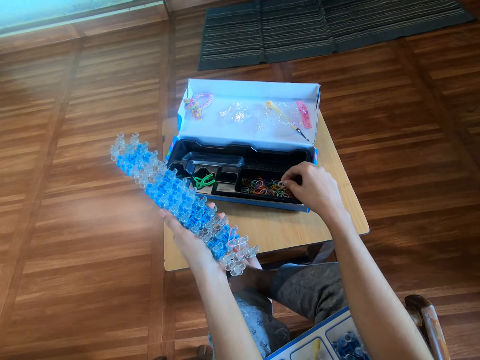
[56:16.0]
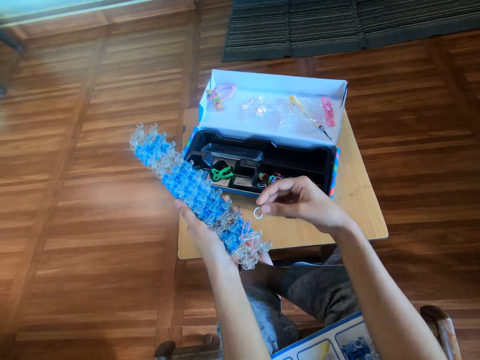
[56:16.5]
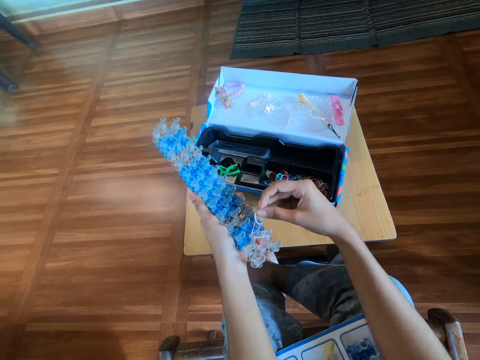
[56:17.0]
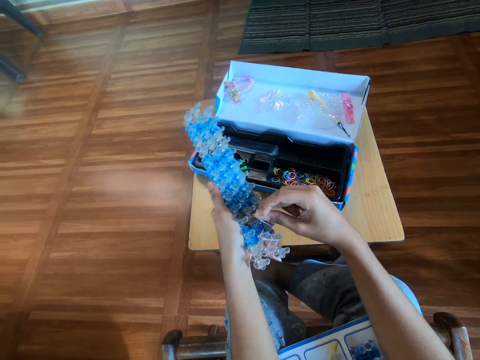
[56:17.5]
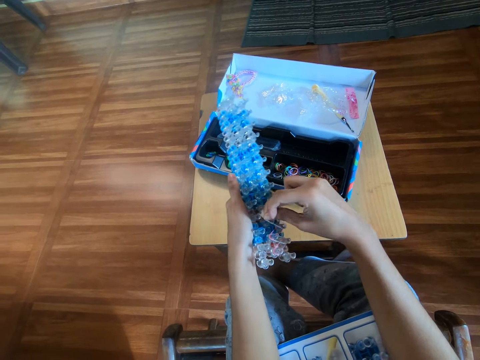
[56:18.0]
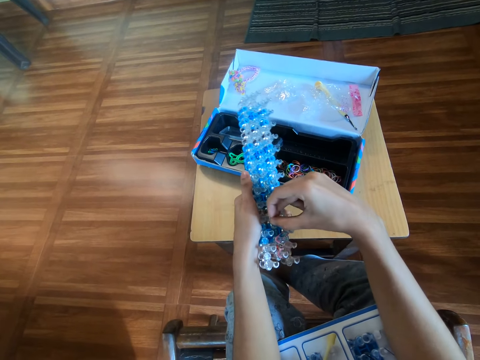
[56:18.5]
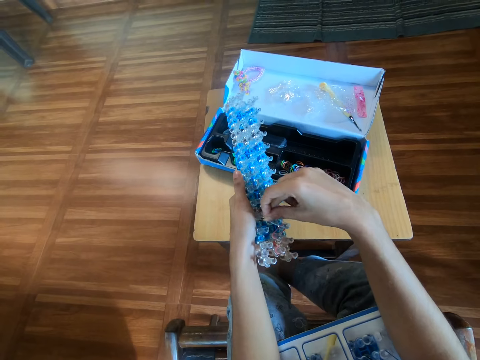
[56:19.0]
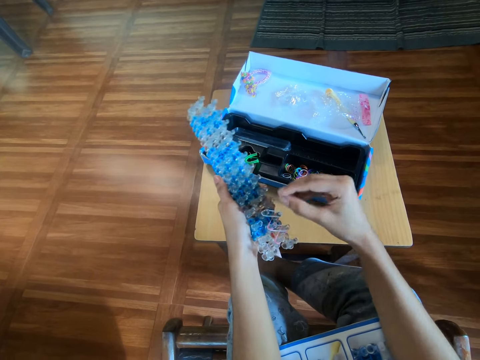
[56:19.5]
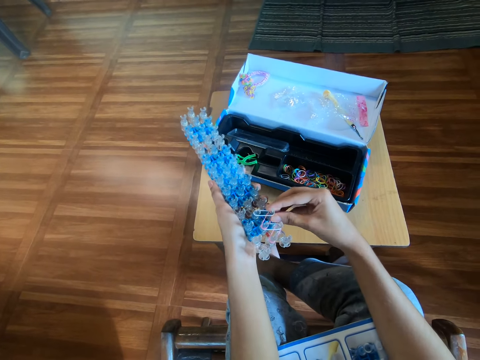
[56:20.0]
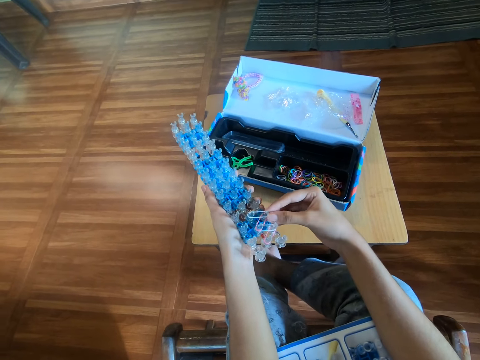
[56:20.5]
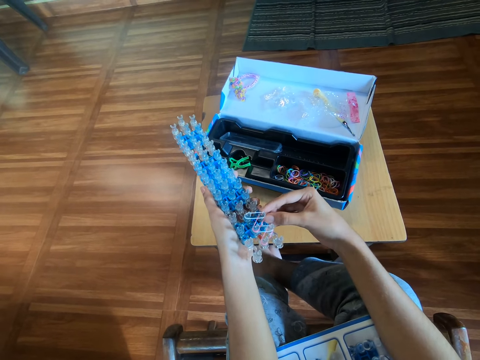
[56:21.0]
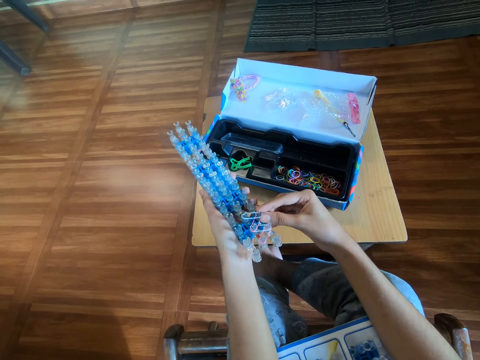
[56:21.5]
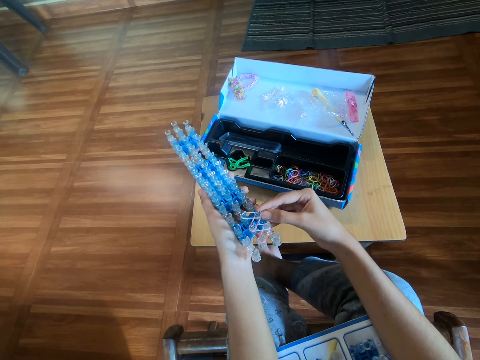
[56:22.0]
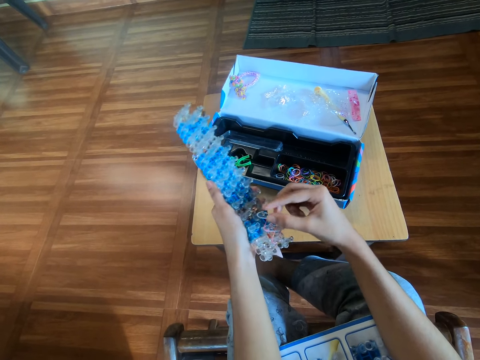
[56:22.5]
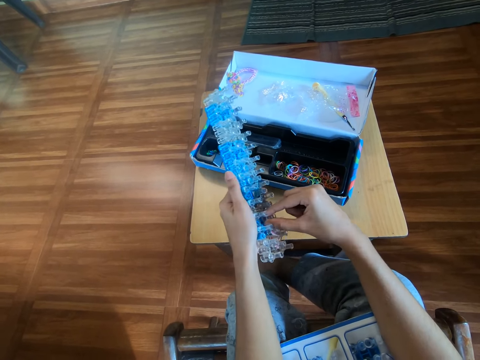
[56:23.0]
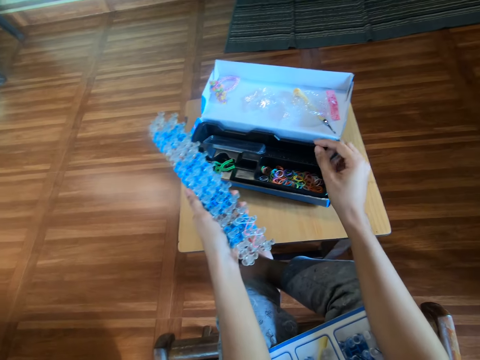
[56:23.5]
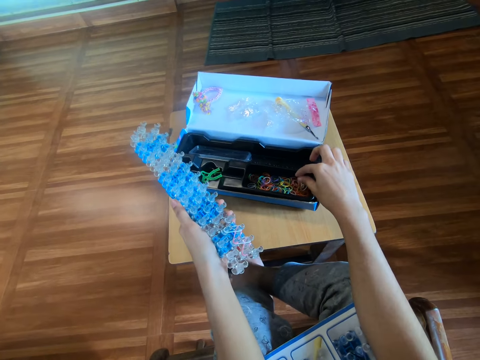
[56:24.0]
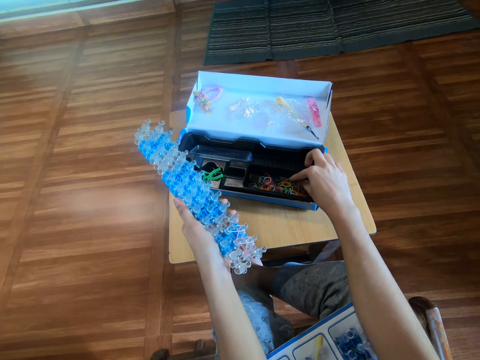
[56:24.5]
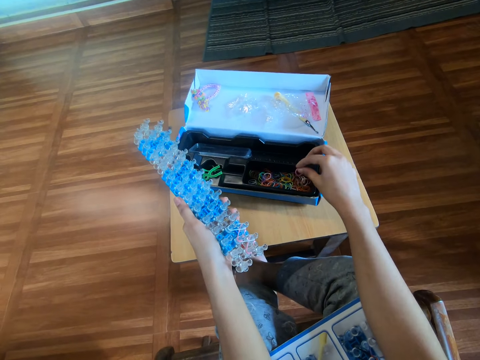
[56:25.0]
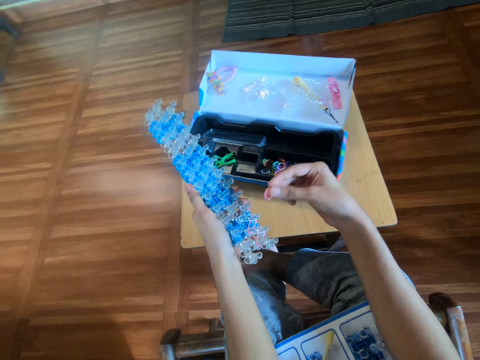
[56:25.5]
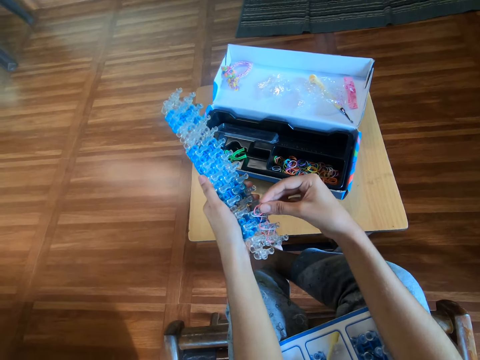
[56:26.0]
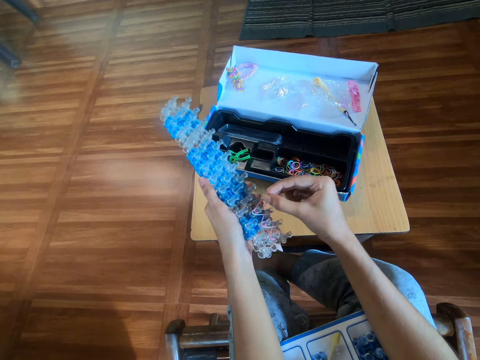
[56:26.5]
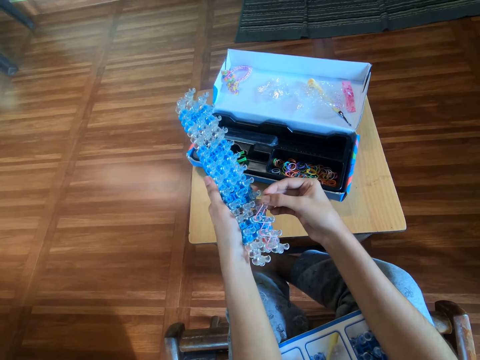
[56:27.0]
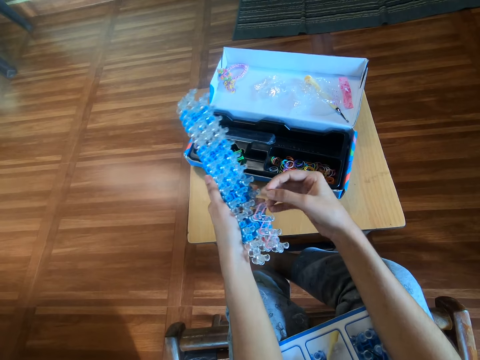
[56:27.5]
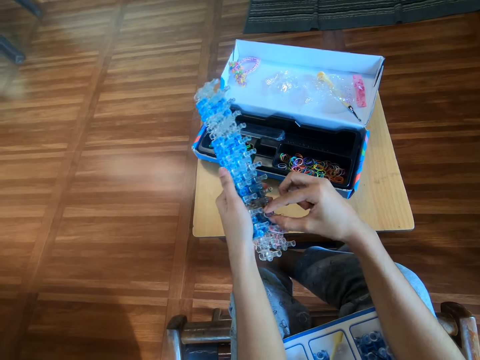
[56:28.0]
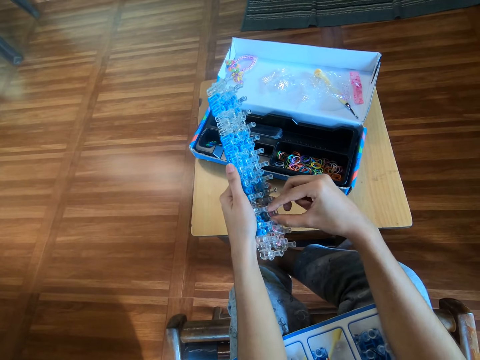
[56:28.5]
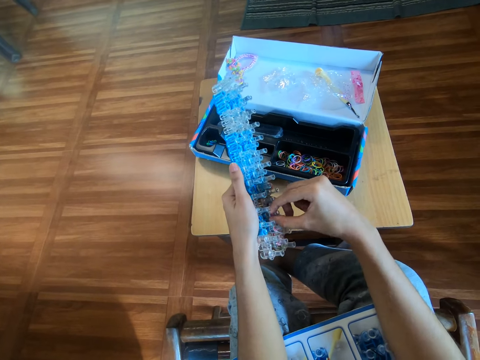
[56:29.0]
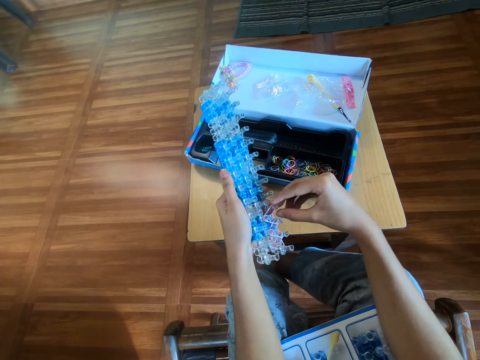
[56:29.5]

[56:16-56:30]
The camera wearer holds the rubber band. They put the rubber band on the loom with the right hand. They hold the rainbow loom. They pick up a rubber band from the pack with the right hand. They hold the rubber band. They put the rubber band on the loom with the right hand.

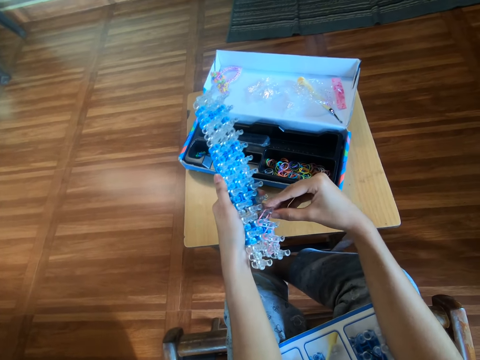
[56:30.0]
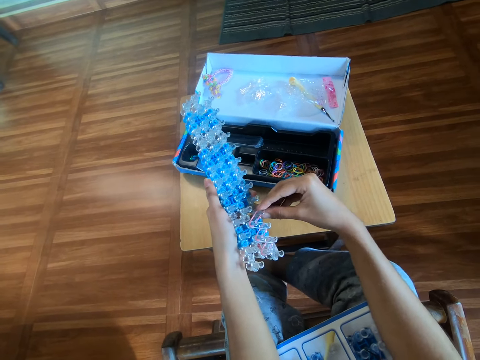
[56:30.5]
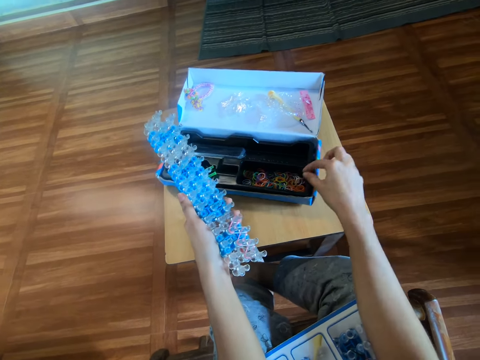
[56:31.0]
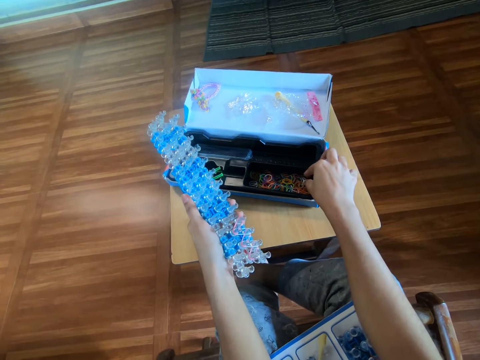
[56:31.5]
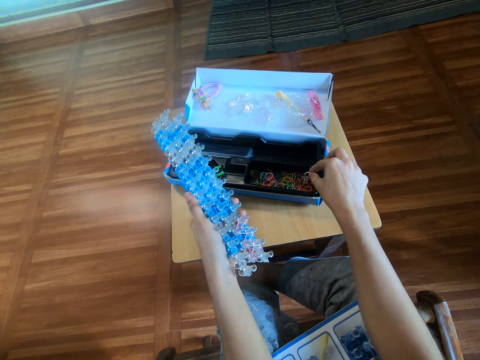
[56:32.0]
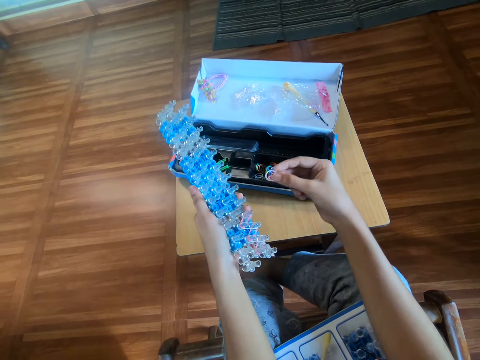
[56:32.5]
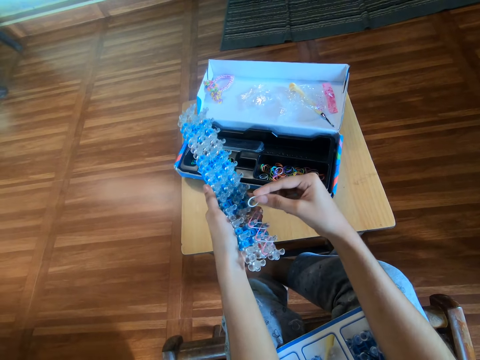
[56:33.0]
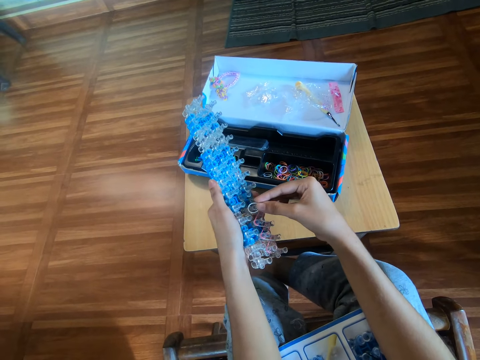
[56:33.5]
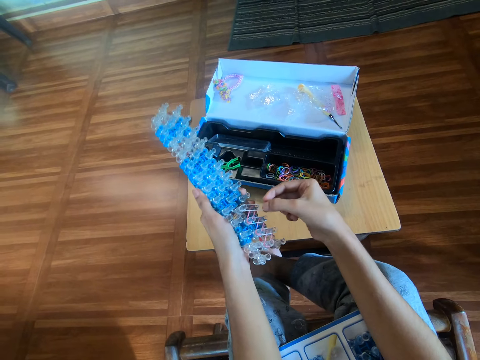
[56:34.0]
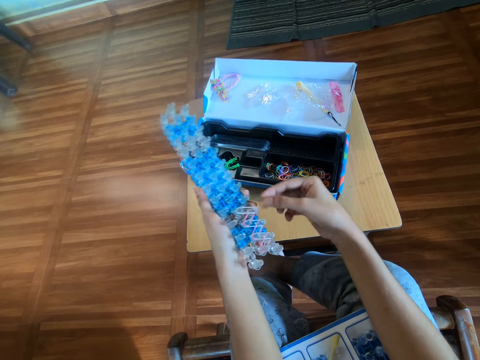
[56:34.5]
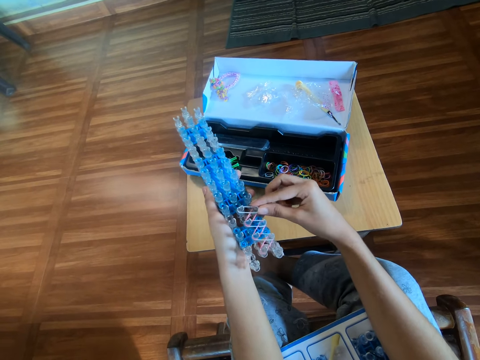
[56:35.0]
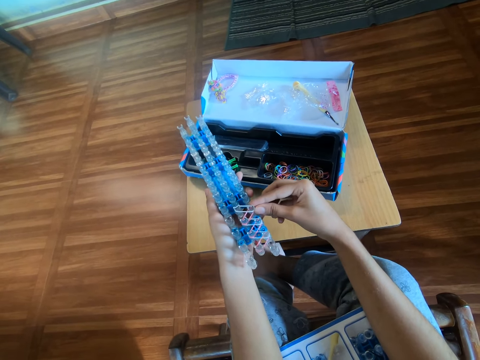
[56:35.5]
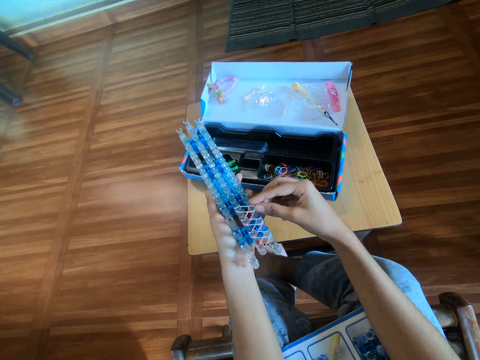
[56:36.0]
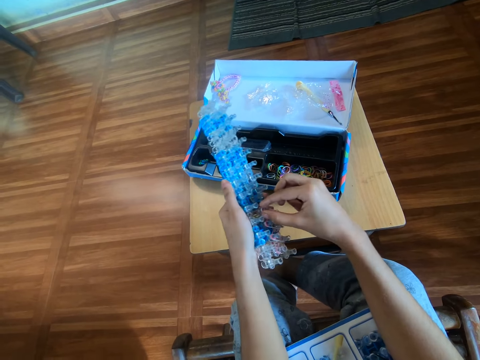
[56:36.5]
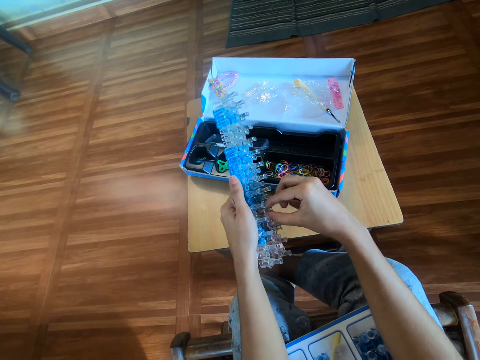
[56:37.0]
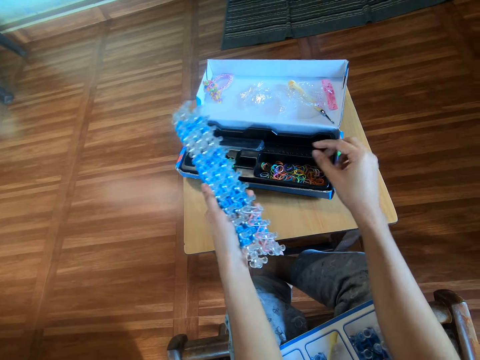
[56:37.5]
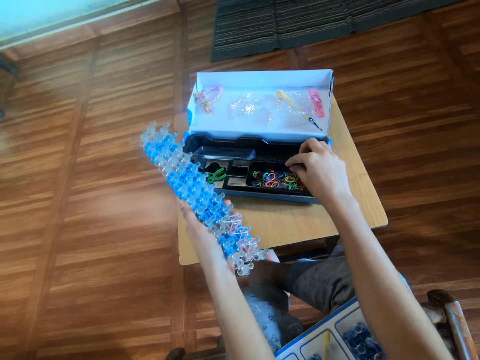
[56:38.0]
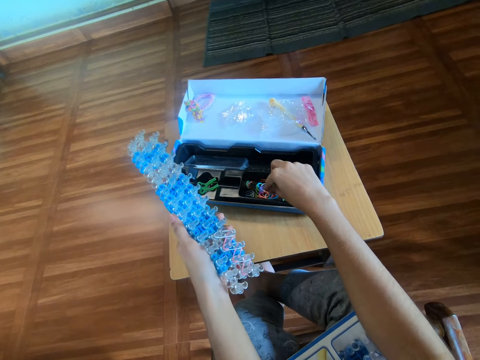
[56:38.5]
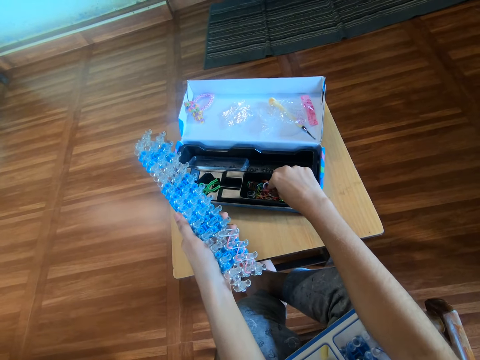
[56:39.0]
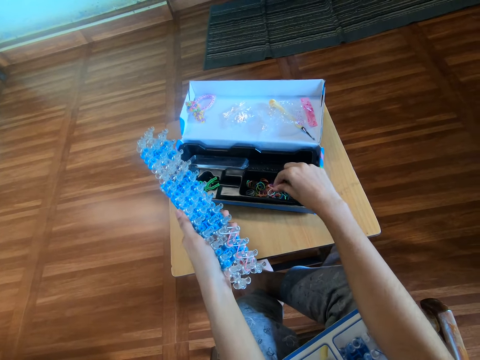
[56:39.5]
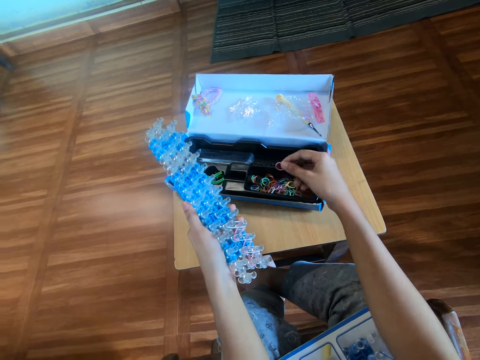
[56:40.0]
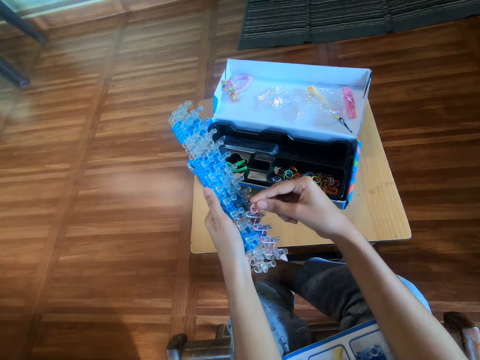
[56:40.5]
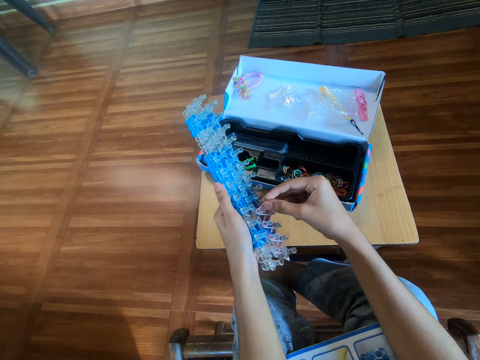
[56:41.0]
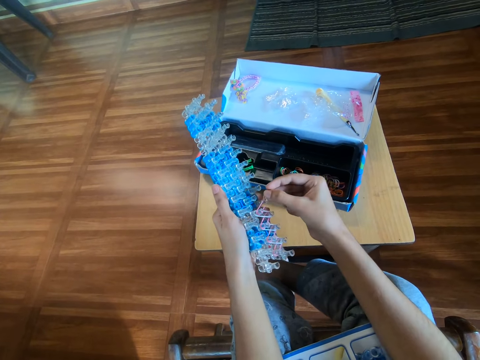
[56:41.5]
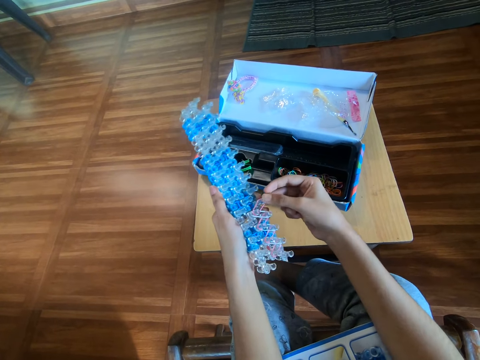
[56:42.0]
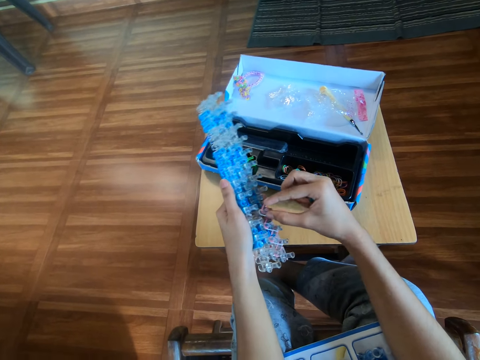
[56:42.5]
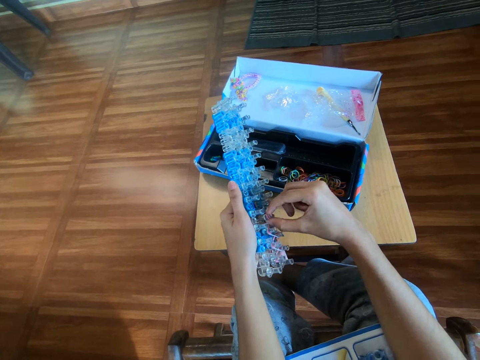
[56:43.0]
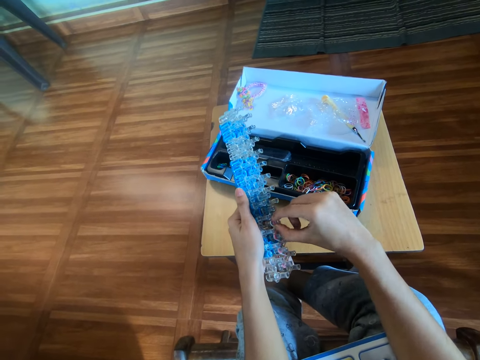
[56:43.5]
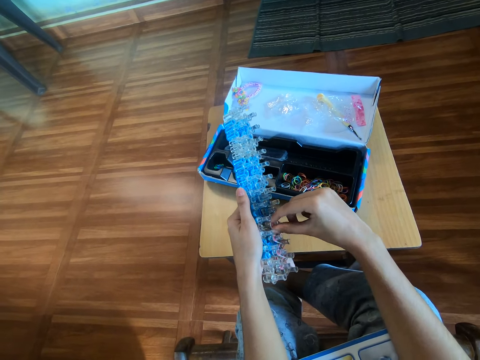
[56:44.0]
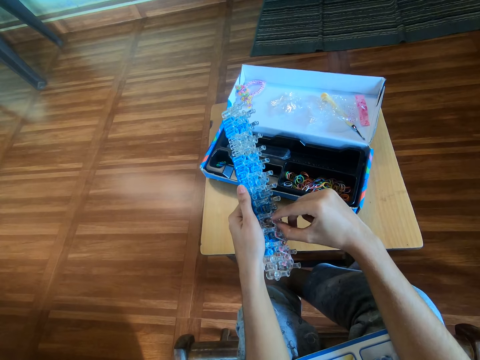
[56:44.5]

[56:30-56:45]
The camera wearer picks up a rubber band from the pack with the right hand. They hold the rainbow loom. They put the rubber band on the loom with the right hand. They pick up a rubber band from the pack with the right hand. They hold the rubber band. They put the rubber band on the loom with the right hand.
